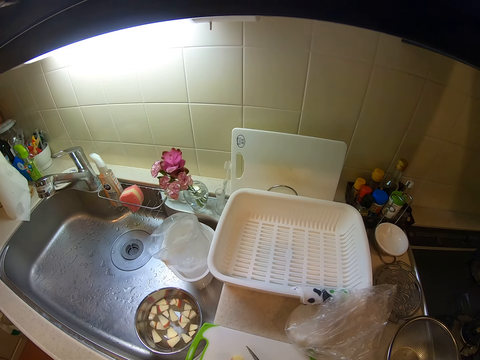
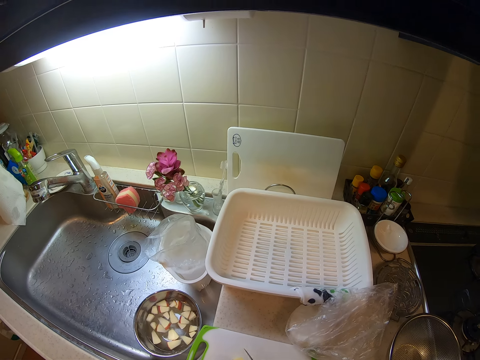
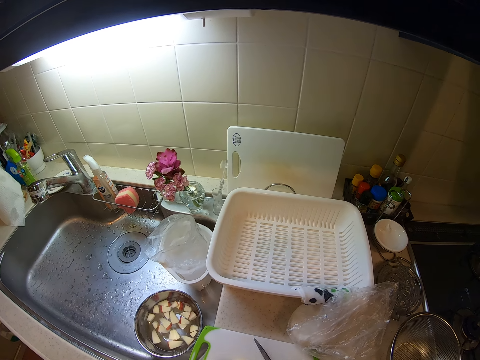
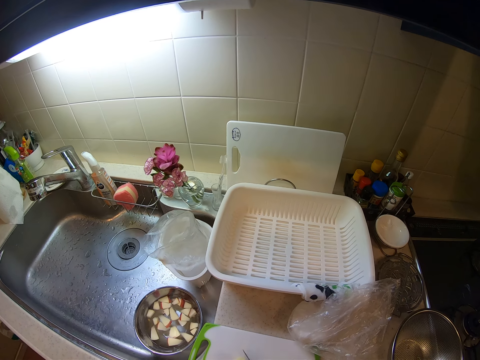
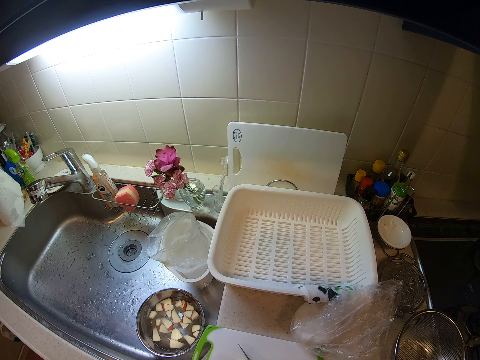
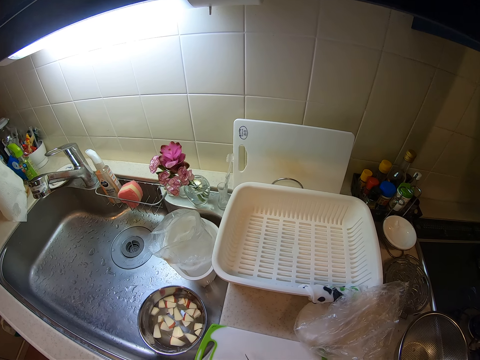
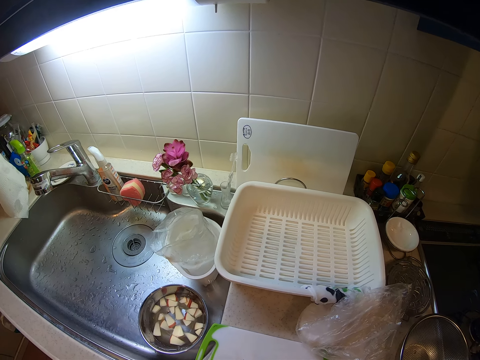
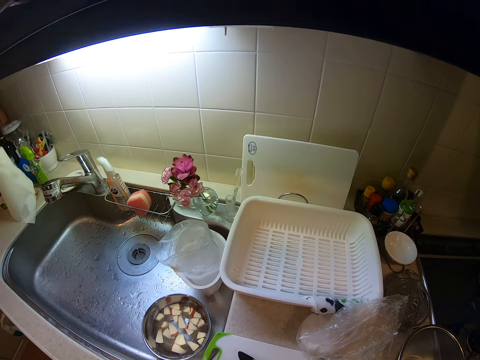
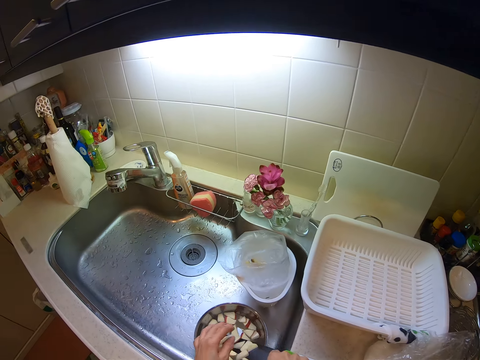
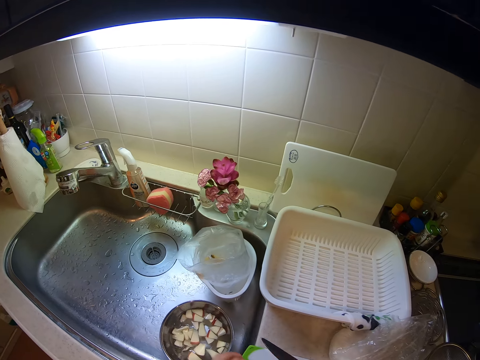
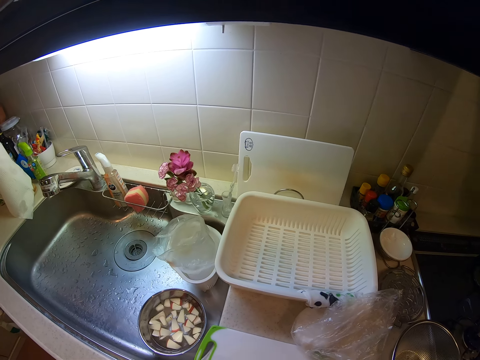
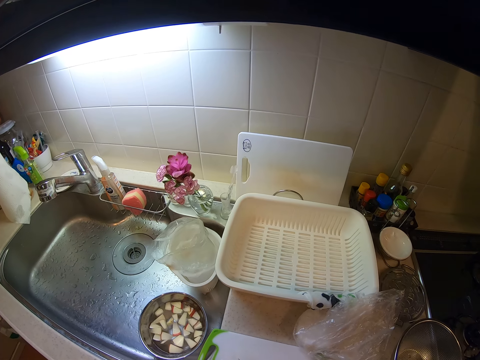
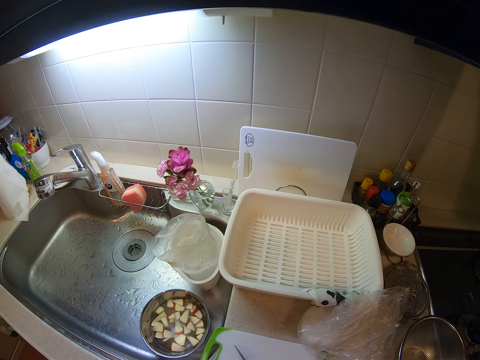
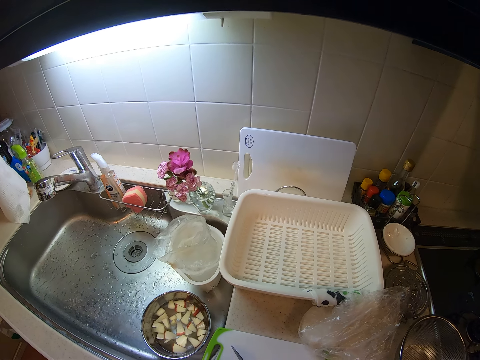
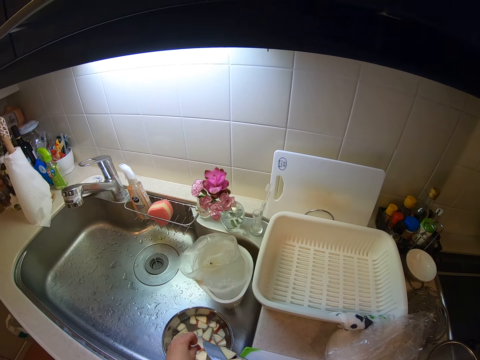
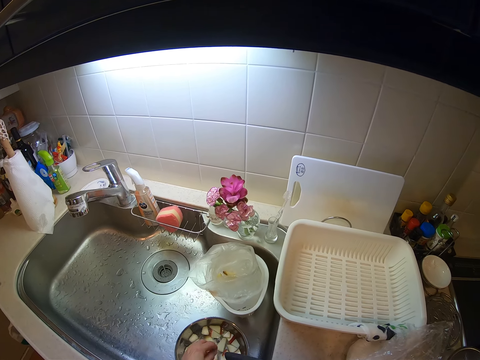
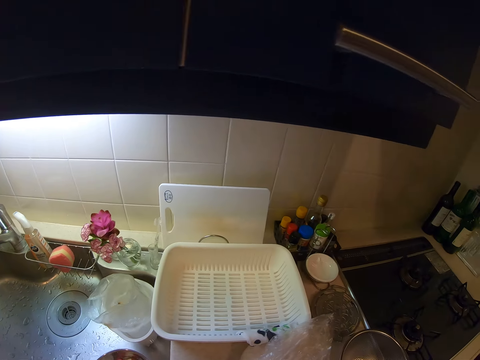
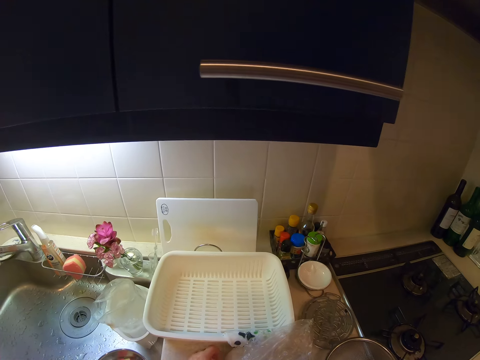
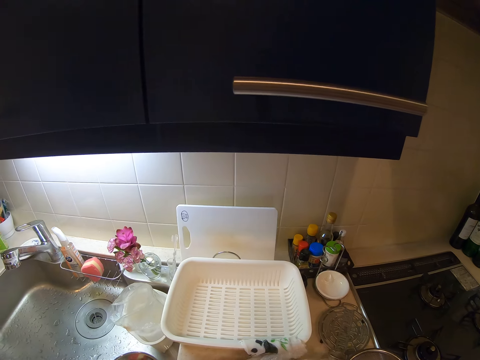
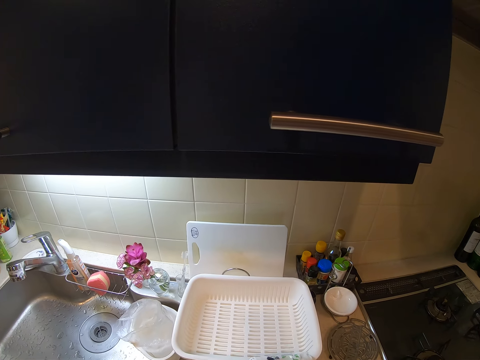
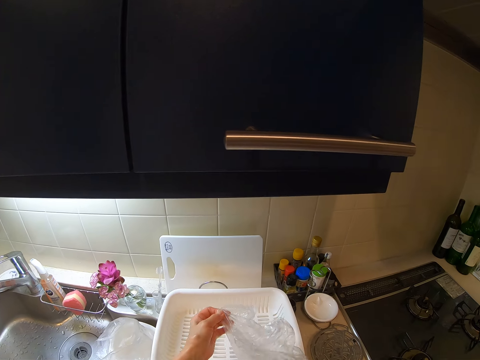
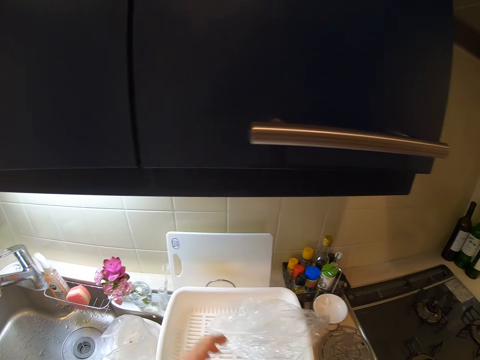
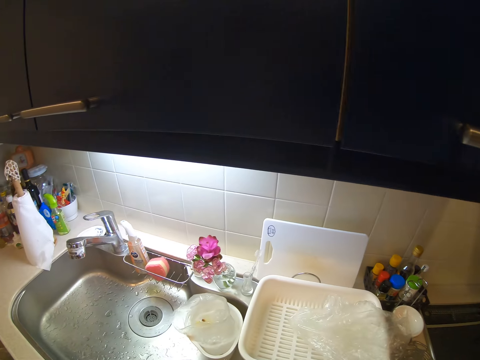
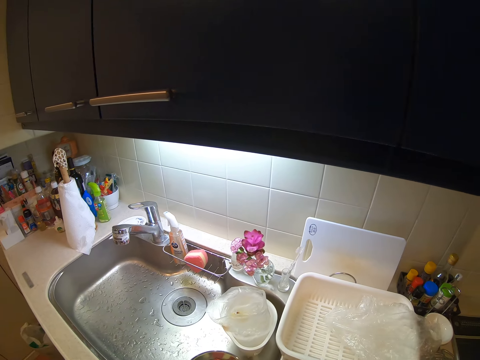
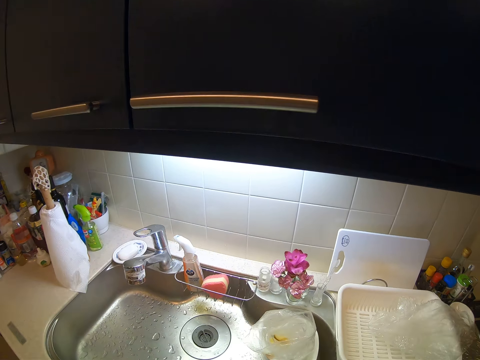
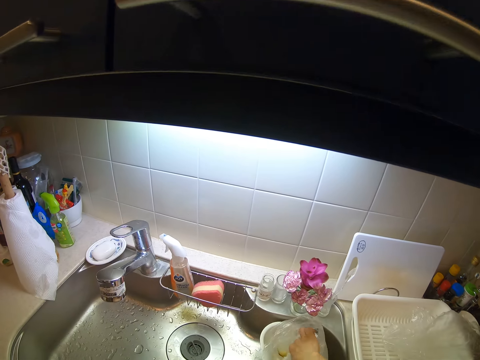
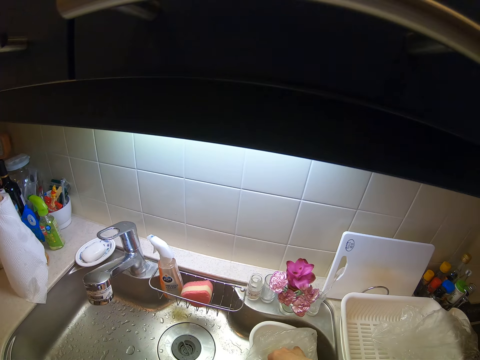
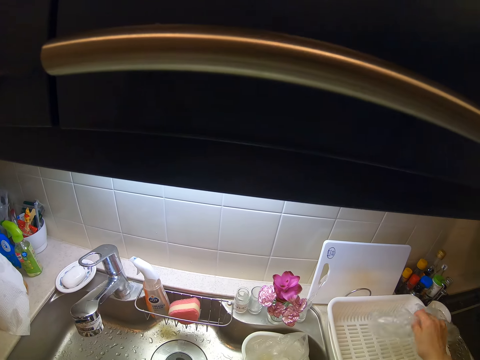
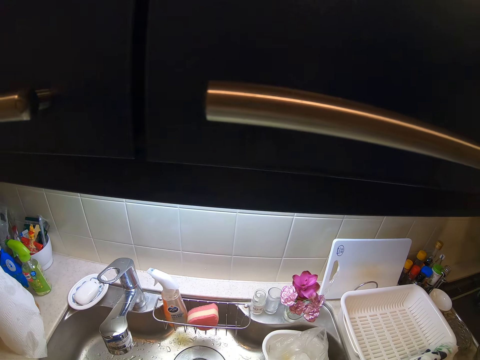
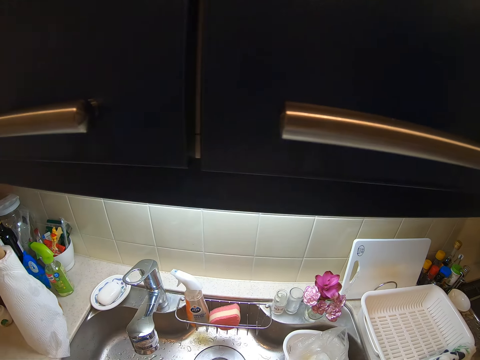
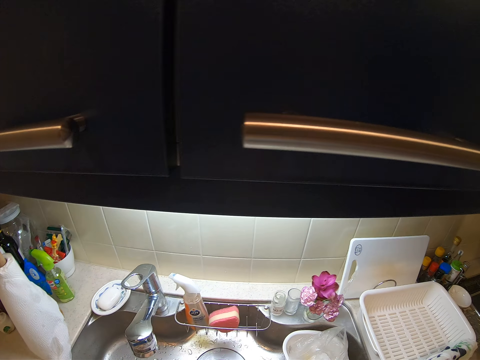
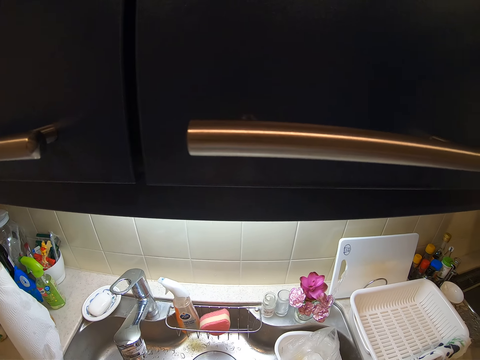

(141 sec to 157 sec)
The camera wearer cuts the piece of apple into smaller pieces with the knife. They lift the knife. They drop the pieces of apple on the knife into the stainless bowl of water in the sink. They cut the piece of apple into smaller pieces with the knife. They drop the pieces of apple on the knife into the stainless bowl of water in the sink. They drop the knife on the chopping board. They pick a nylon or clear vinyl cover of yam from the countertop. They hold the clear vinyl cover. They pull the clear vinyl cover. They remove the yam from the nylon. They place the clear vinyl cover on a plastic utensil basket. They look around. They throw the nylon into the trash bin in the sink. They place something in a clear vinyl cover. They pick another clear vinyl cover from the plastic utensil basket.

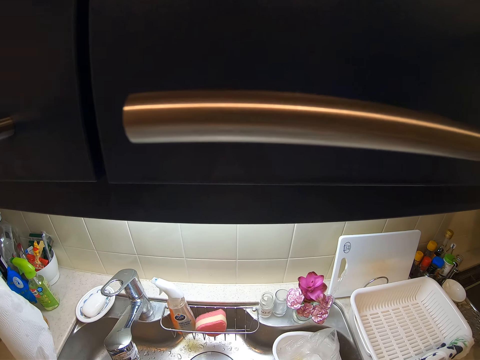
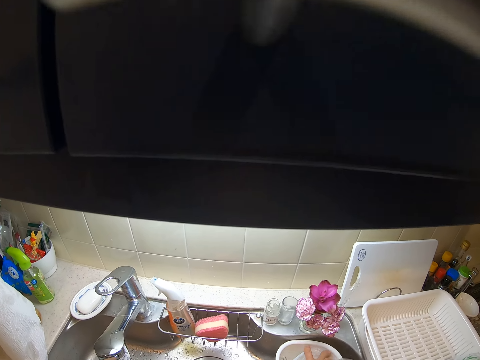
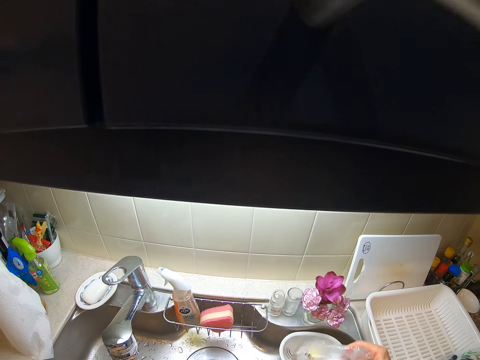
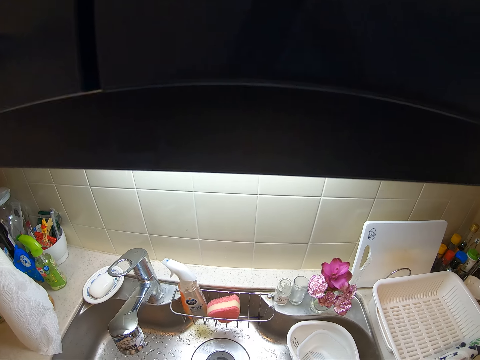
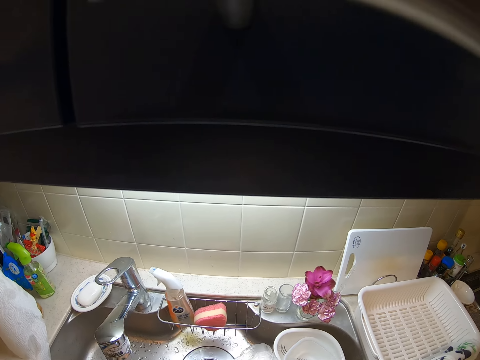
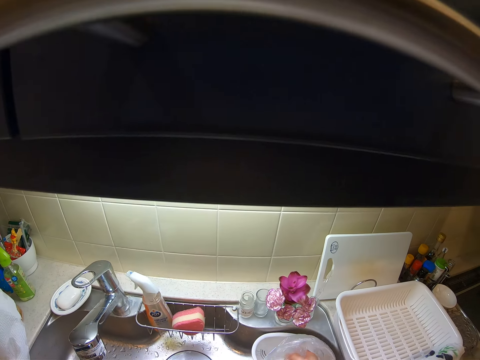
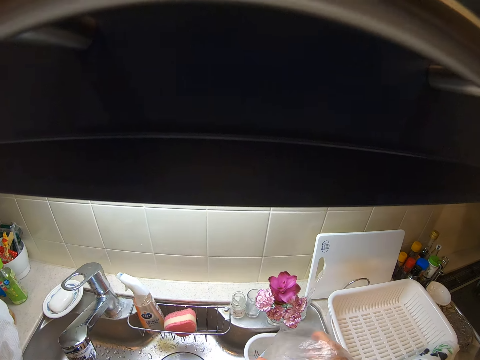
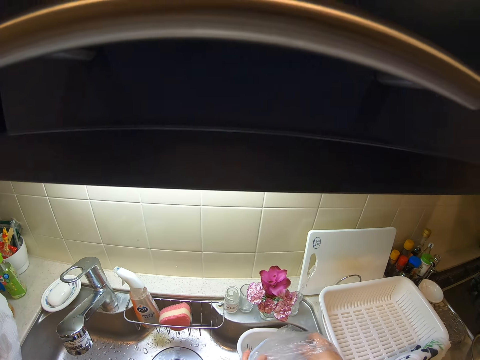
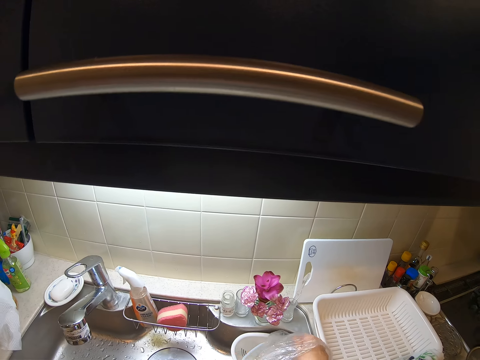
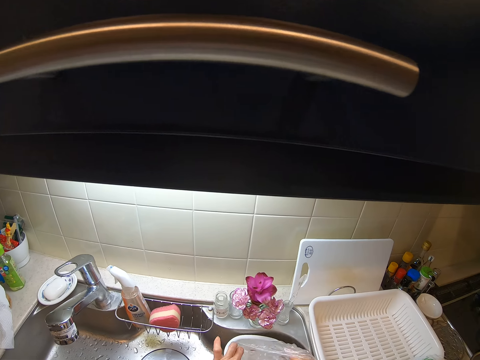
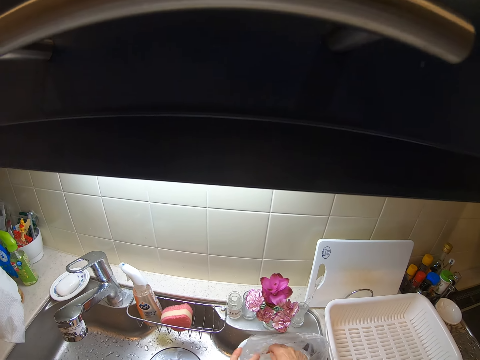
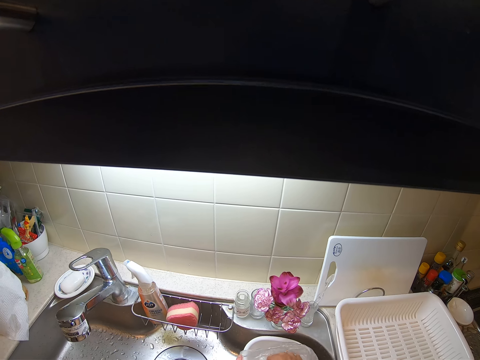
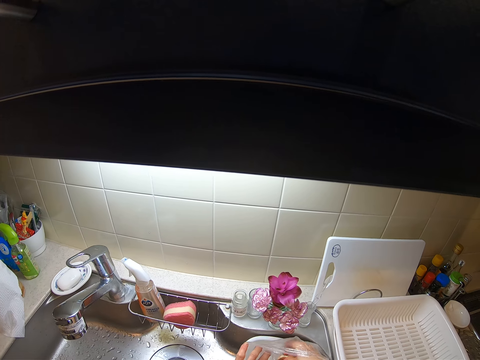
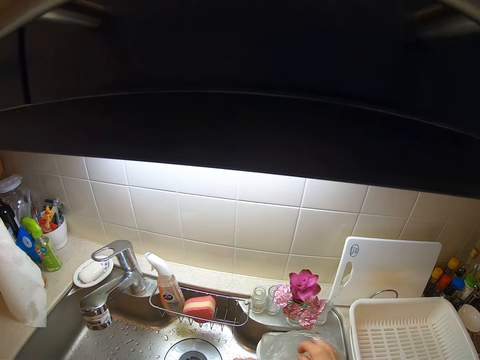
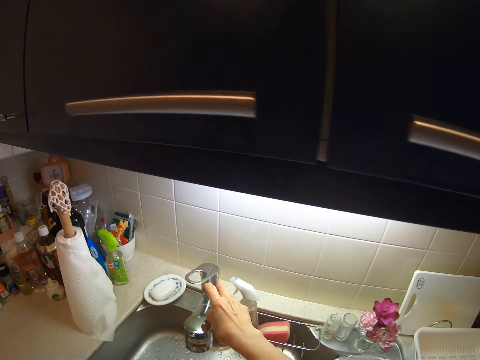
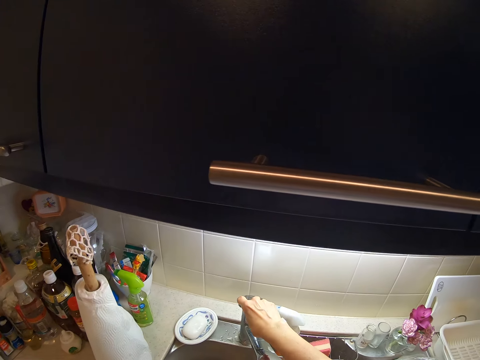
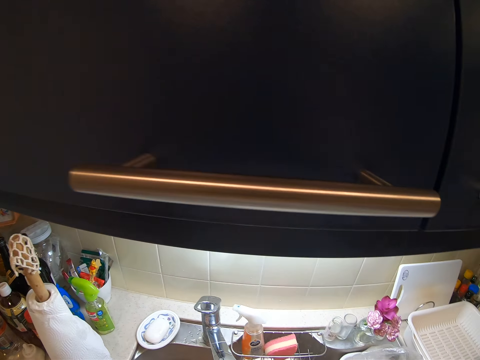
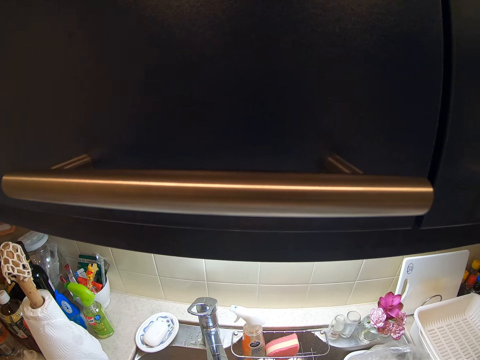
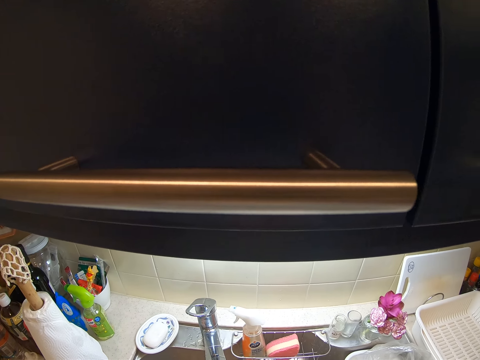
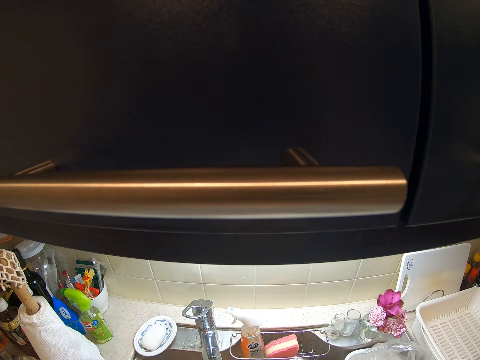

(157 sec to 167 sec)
The camera wearer throws the nylon into the trash bin in the sink. They pick another clear vinyl cover from the plastic strainer and bowl. They put the clear vinyl covers together. They place the clear vinyl covers in the plastic strainer and bowl. They open the clear vinyl covers. They open the tap. They rinse a slice of yam.
